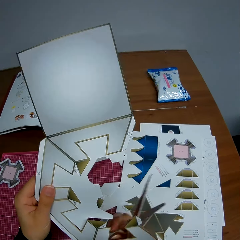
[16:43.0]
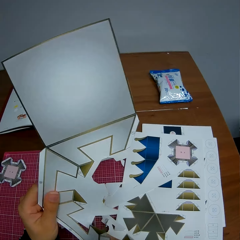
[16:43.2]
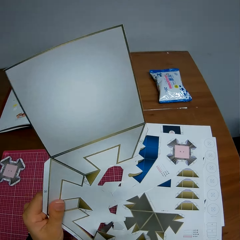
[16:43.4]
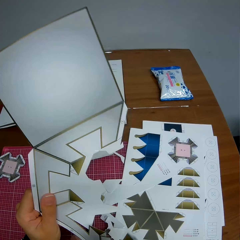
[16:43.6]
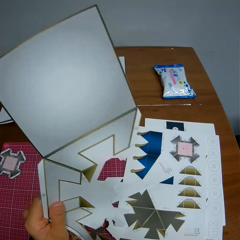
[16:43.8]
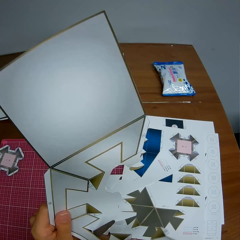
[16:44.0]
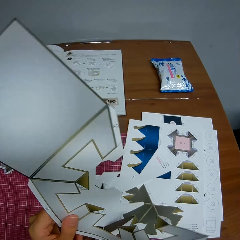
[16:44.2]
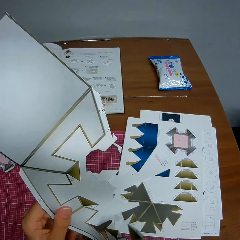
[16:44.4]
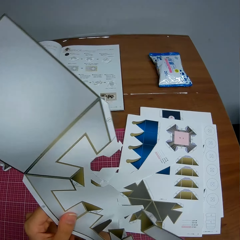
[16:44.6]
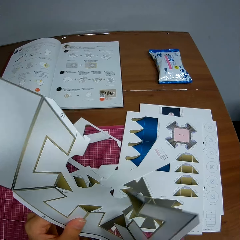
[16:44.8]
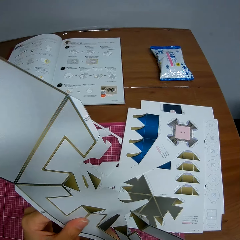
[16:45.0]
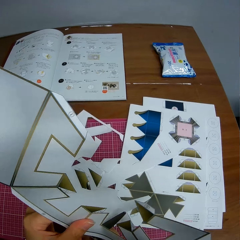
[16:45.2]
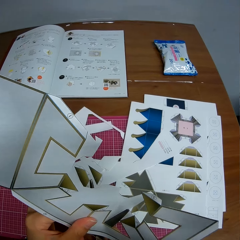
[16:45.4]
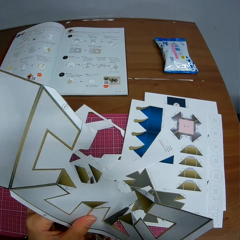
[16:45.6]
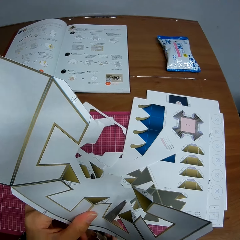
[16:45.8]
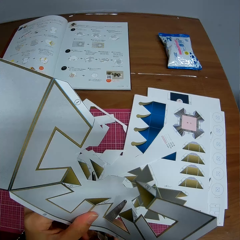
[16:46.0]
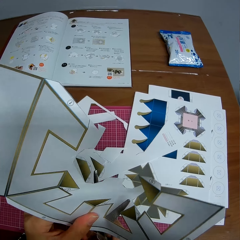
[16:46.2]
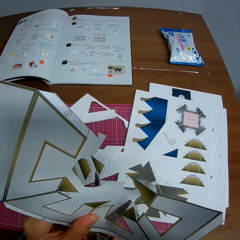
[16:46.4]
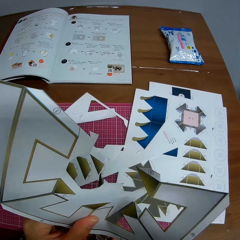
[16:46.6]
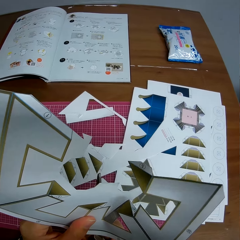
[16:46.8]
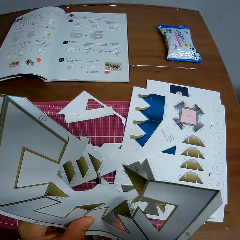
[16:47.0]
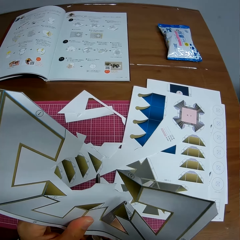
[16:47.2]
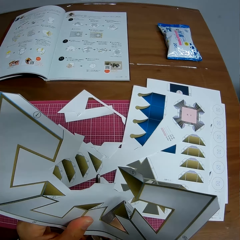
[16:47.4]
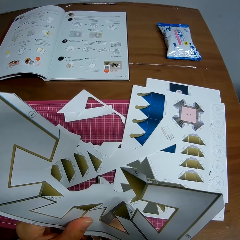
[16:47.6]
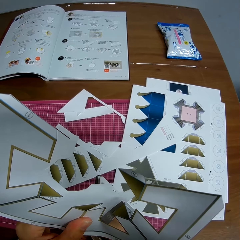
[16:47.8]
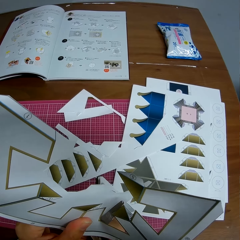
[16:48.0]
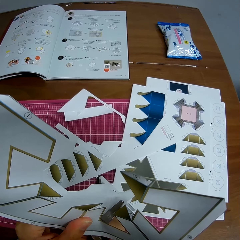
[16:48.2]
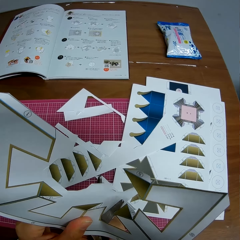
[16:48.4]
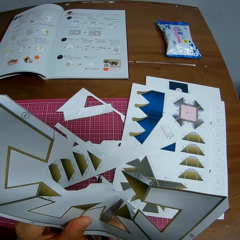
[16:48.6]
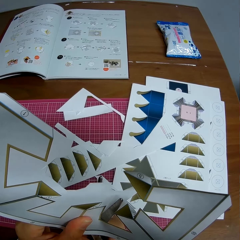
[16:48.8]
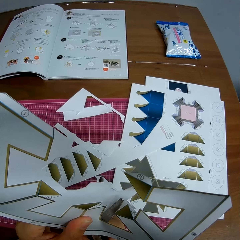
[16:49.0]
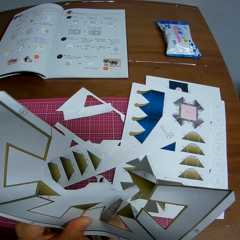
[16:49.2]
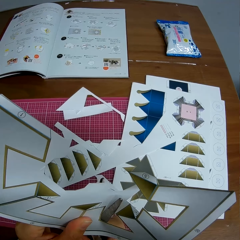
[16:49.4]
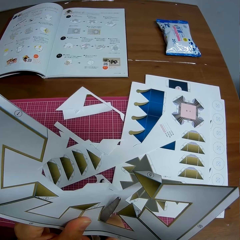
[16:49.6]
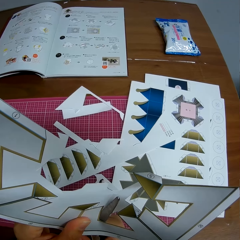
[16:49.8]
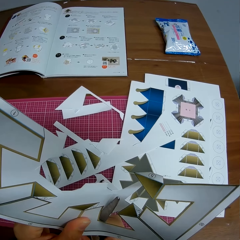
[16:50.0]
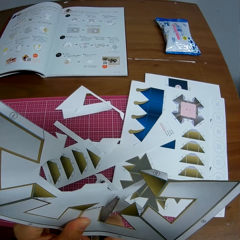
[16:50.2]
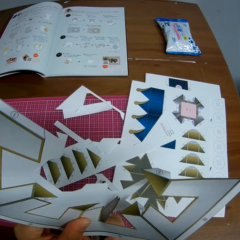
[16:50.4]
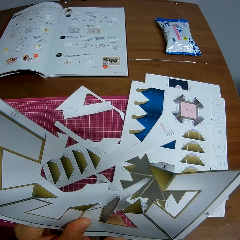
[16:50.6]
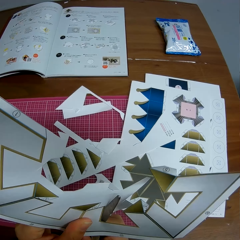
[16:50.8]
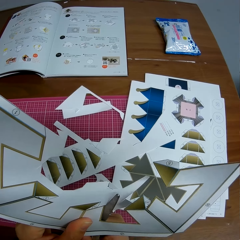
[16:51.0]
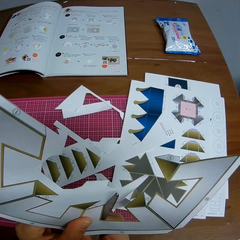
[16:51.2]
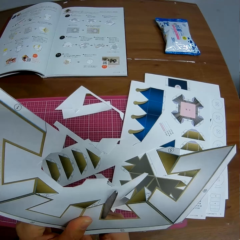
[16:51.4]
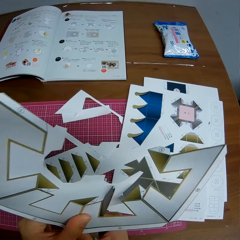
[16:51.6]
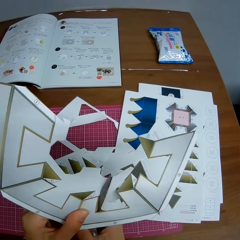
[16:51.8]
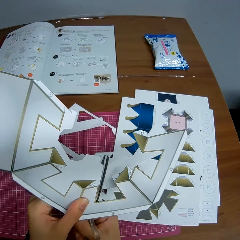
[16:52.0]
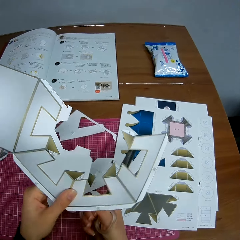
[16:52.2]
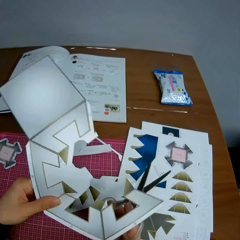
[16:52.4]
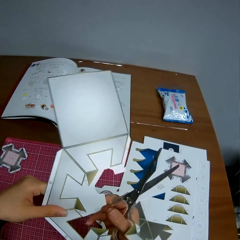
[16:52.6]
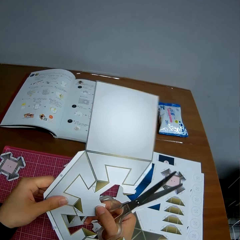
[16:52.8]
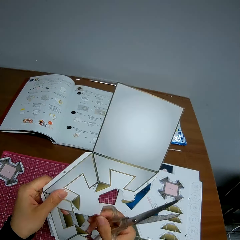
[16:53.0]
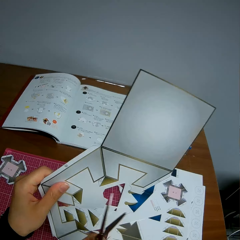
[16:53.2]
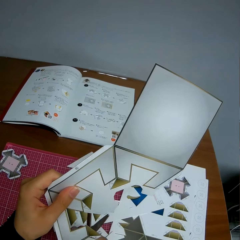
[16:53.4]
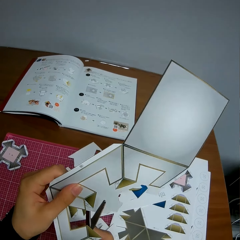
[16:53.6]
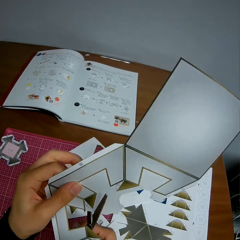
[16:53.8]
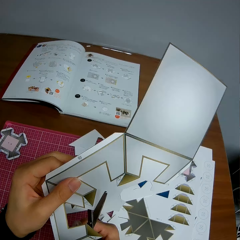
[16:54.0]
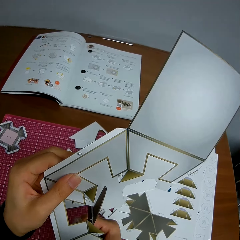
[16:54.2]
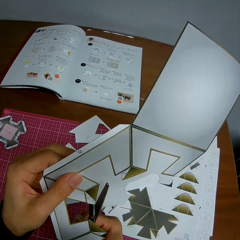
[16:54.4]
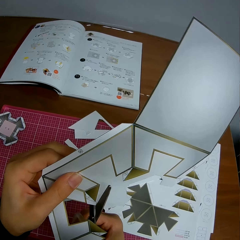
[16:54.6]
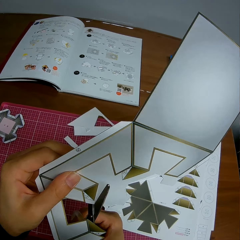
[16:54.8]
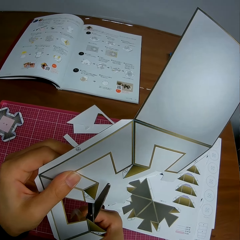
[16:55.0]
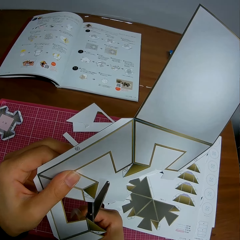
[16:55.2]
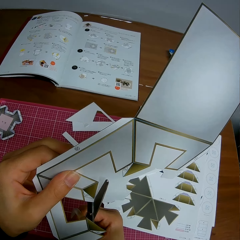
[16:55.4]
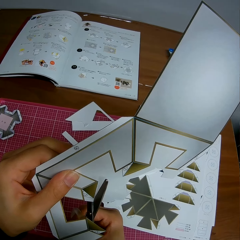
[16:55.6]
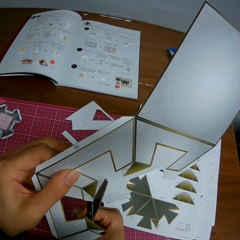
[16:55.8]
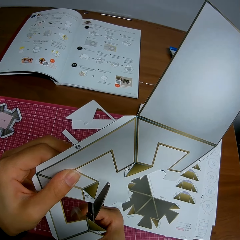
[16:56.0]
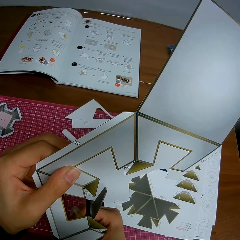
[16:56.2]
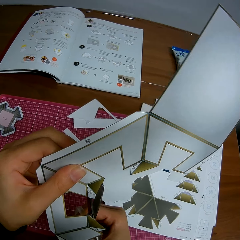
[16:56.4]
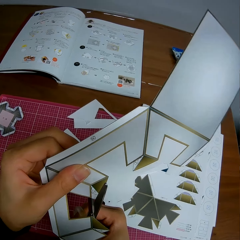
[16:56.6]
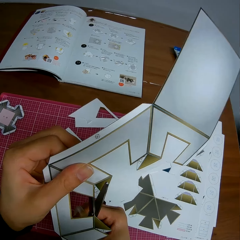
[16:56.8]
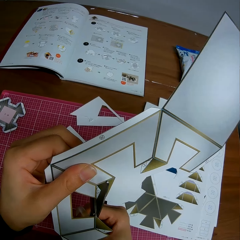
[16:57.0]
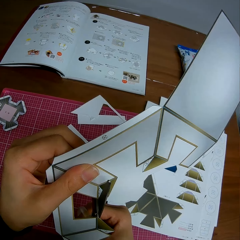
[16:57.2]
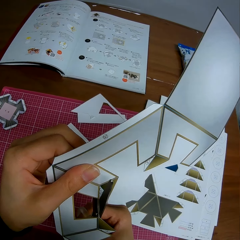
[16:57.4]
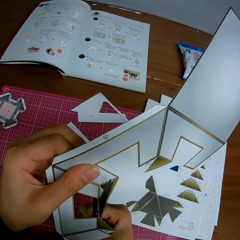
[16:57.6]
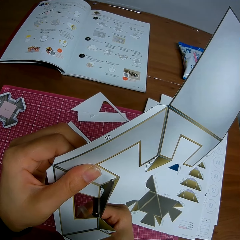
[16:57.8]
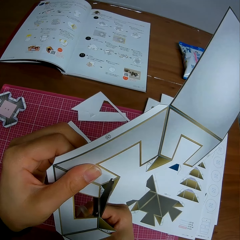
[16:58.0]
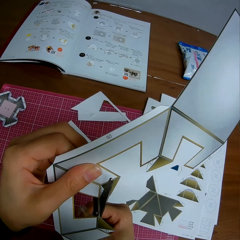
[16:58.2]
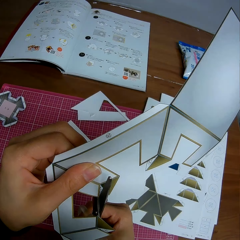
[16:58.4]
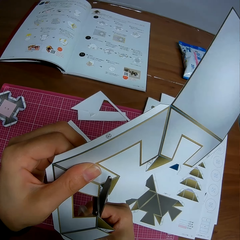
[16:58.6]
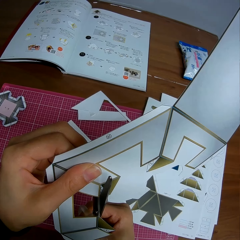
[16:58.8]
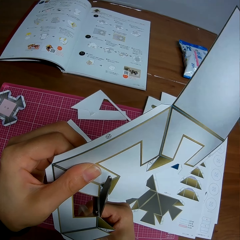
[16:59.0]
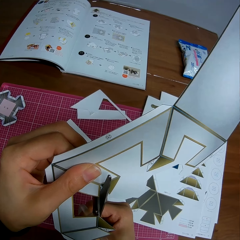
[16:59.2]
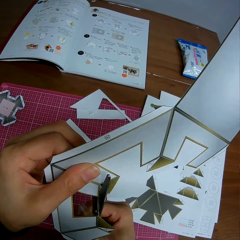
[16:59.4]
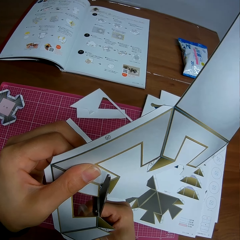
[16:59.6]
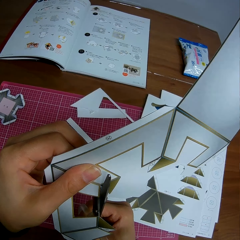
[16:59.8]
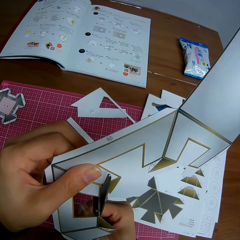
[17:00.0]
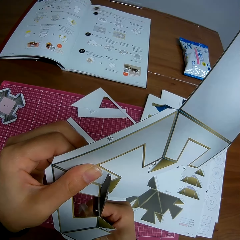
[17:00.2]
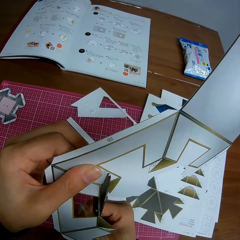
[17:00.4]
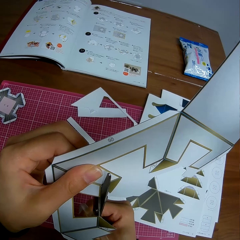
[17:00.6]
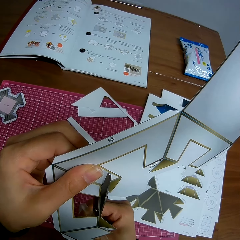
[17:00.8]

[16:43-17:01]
The camera wearer sets the scissors on the crafting paper. They cut the crafting paper with the scissors. They drop a piece of crafting paper on the mat craft board. They adjust the crafting paper. They set the scissors on the crafting paper. They cut the crafting paper with the scissors. They adjust the scissors on the crafting paper. They cut the crafting paper with the scissors.

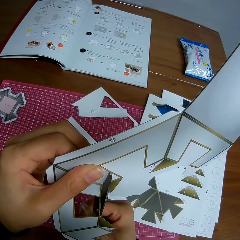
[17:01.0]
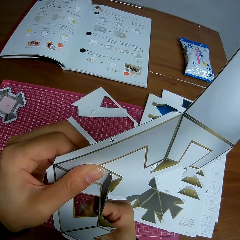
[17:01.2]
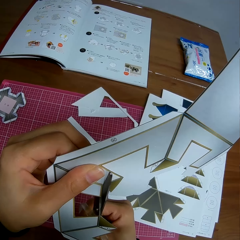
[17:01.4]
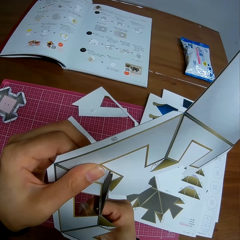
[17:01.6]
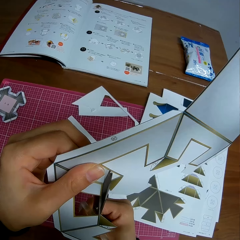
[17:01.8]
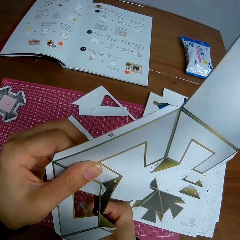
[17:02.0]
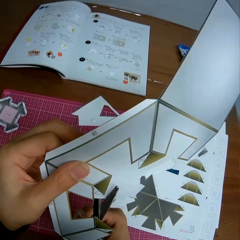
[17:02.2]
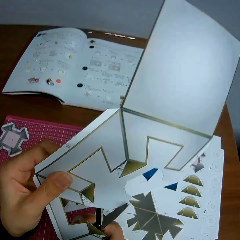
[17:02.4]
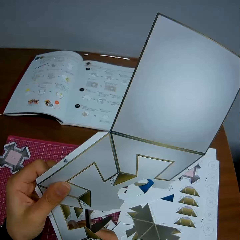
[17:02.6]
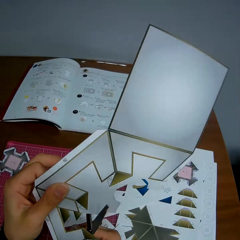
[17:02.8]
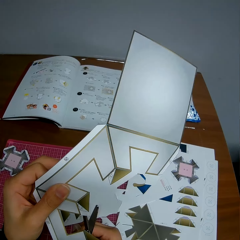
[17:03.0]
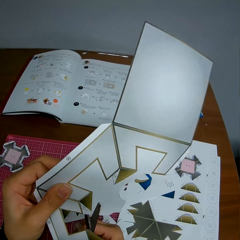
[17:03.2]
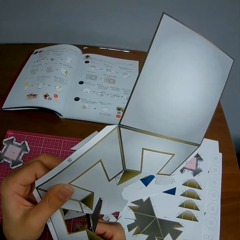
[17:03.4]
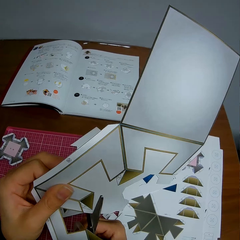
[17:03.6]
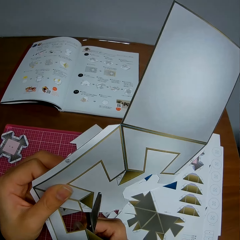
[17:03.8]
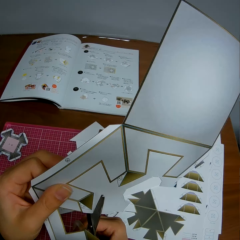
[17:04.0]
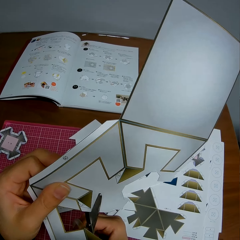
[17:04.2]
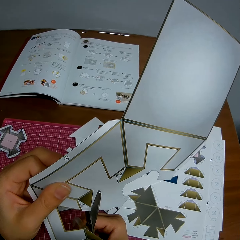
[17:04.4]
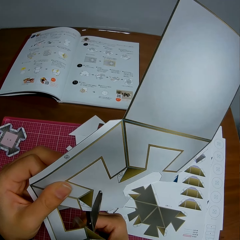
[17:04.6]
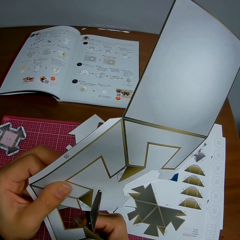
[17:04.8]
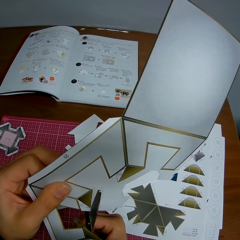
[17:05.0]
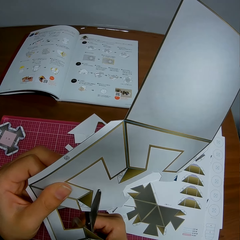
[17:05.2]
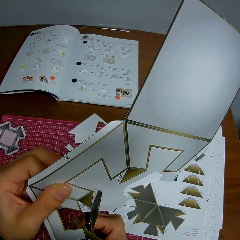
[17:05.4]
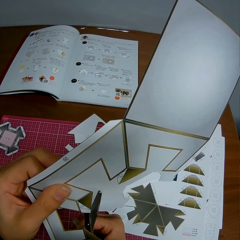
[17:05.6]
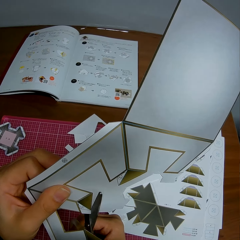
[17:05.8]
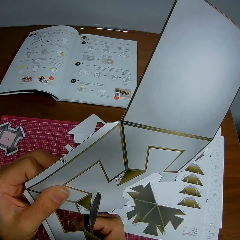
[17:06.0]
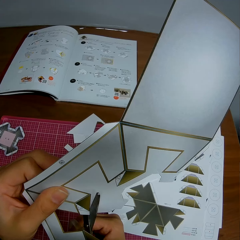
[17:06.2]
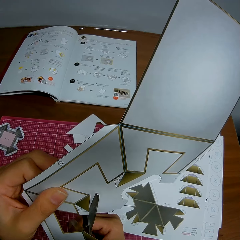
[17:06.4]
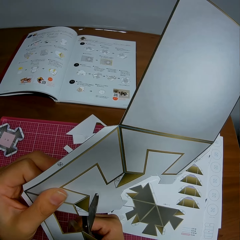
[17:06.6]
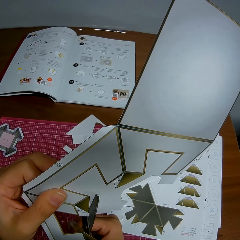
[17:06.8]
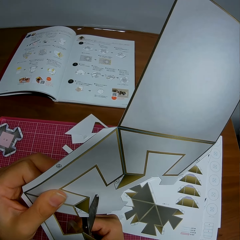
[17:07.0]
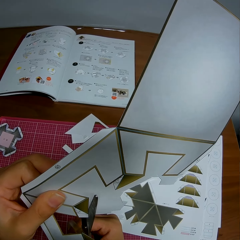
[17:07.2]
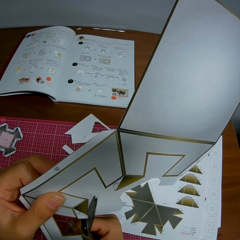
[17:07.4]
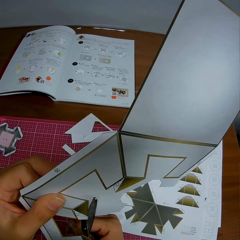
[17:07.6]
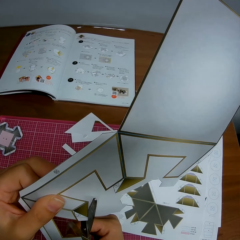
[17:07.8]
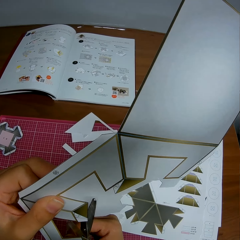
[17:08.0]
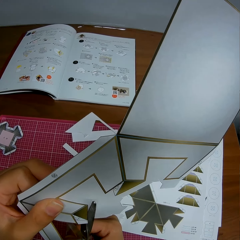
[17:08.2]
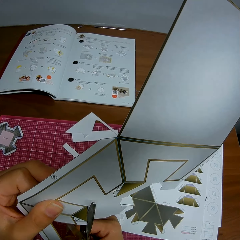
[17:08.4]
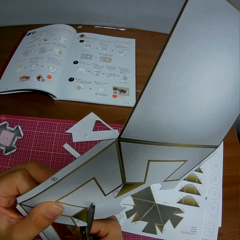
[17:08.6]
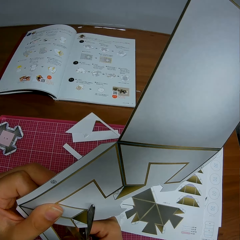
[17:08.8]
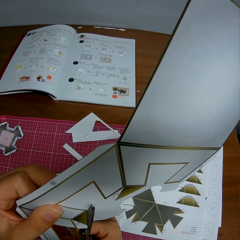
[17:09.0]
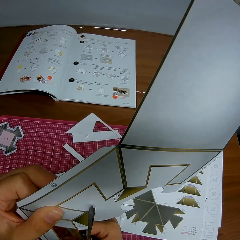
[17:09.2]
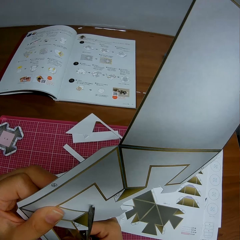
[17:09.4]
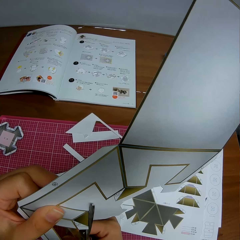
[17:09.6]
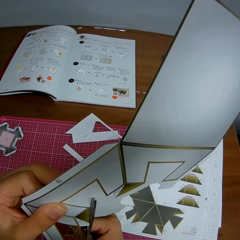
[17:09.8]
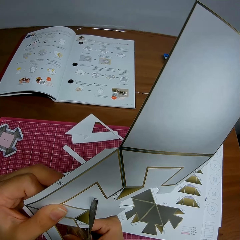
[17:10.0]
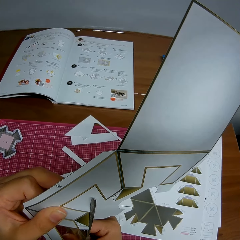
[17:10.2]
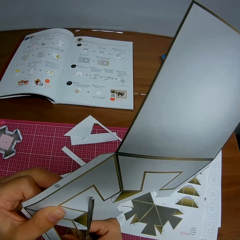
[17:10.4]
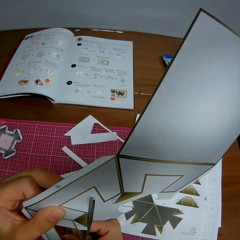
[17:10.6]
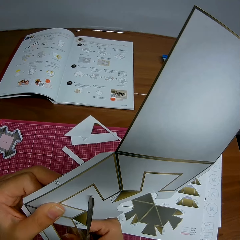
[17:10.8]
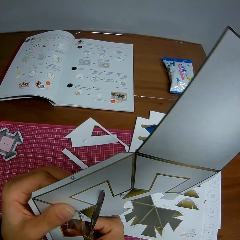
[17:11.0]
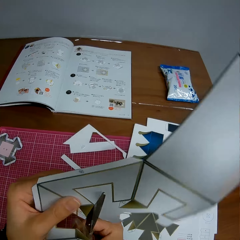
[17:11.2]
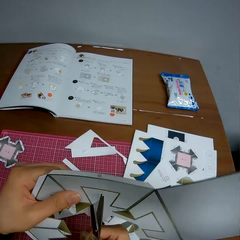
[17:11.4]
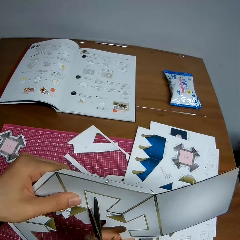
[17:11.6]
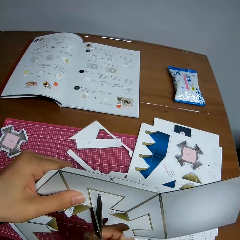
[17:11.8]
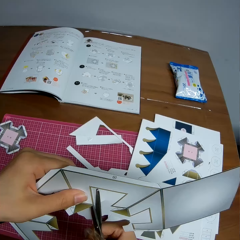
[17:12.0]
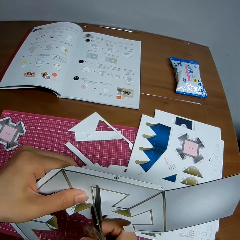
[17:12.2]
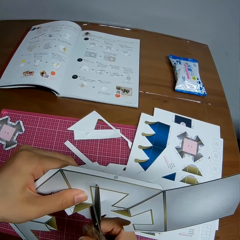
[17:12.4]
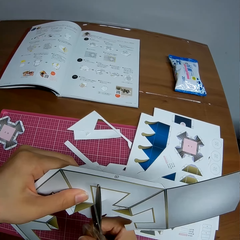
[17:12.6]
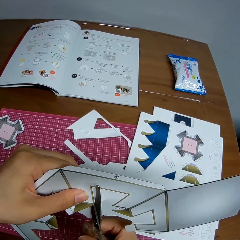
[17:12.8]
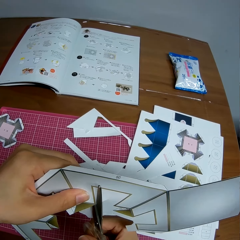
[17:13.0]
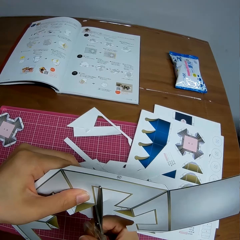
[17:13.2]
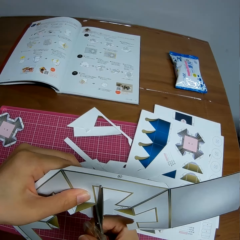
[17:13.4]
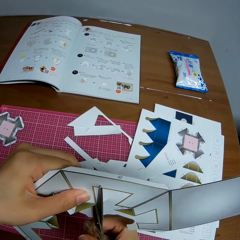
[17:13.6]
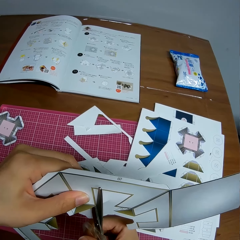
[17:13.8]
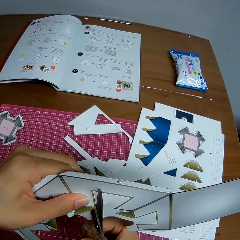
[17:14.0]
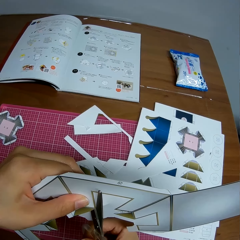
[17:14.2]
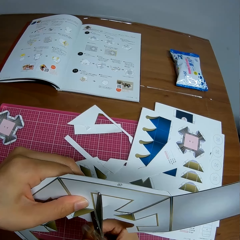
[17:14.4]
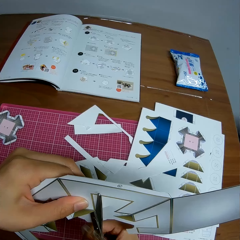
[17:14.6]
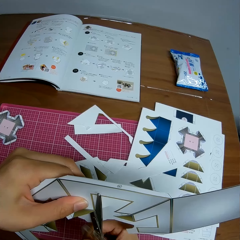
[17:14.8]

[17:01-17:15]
The camera wearer adjusts the crafting paper. They set the scissors on the crafting paper. They cut the crafting paper with the scissors. They adjust the crafting paper. They cut the crafting paper with the scissors.
